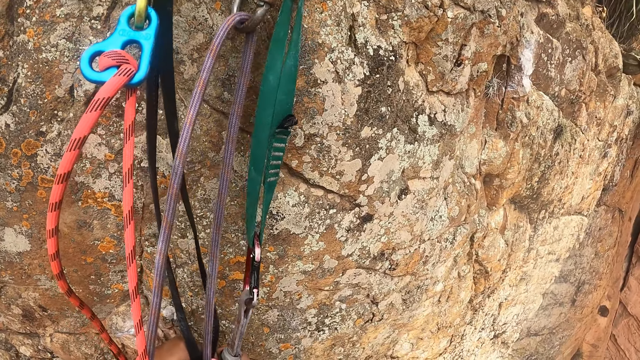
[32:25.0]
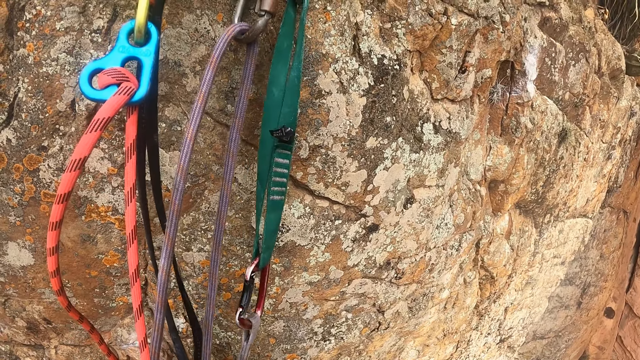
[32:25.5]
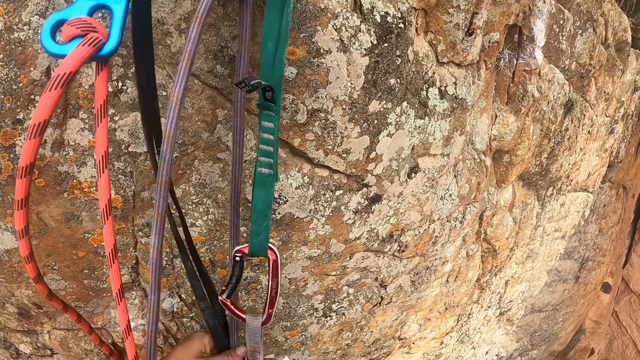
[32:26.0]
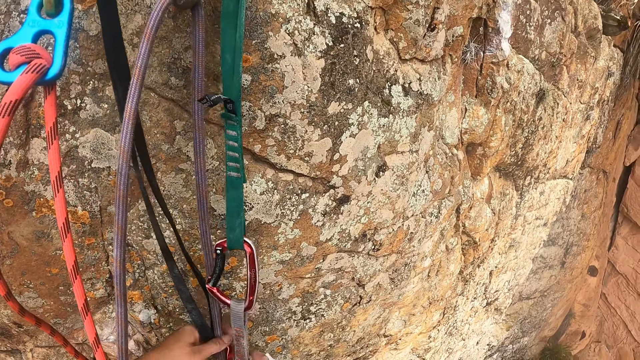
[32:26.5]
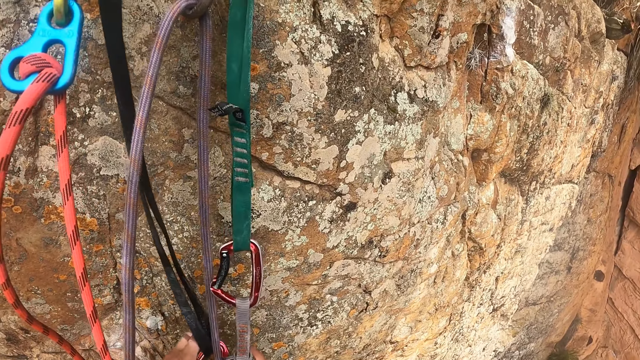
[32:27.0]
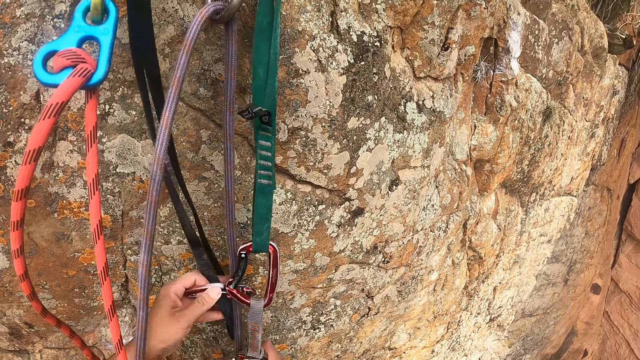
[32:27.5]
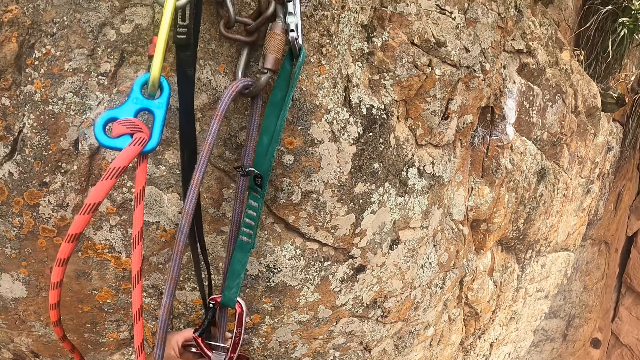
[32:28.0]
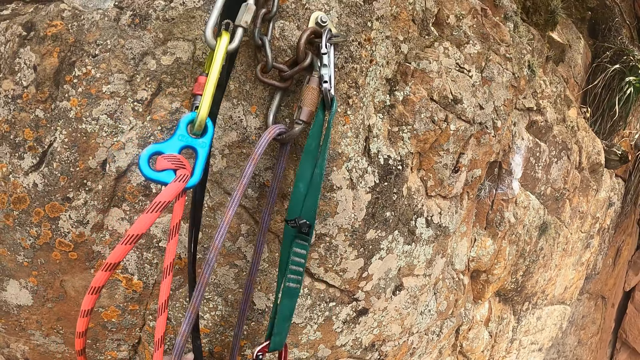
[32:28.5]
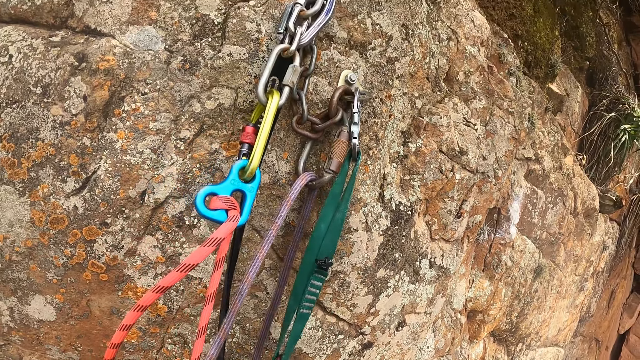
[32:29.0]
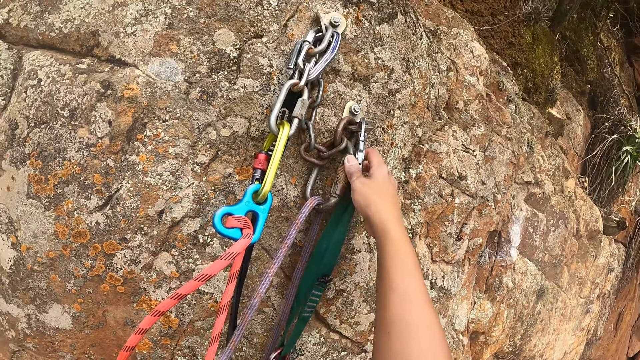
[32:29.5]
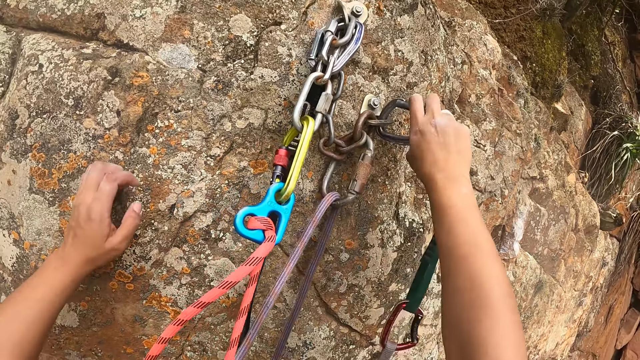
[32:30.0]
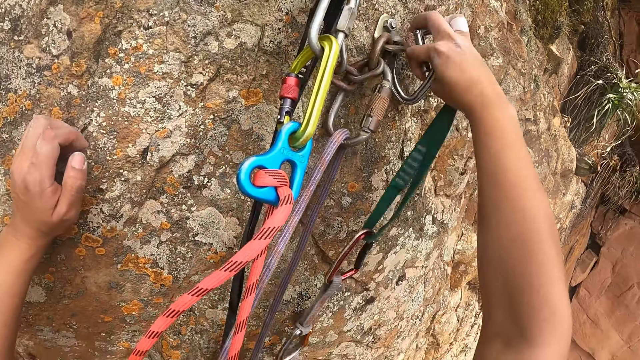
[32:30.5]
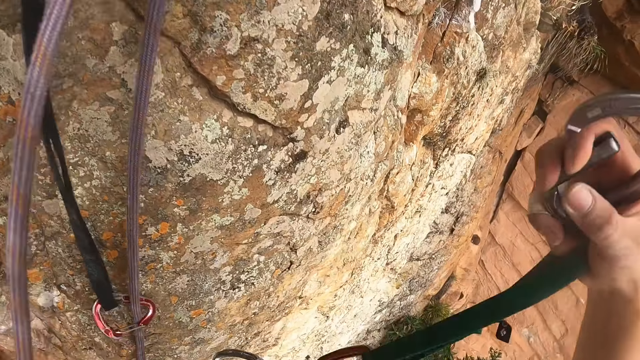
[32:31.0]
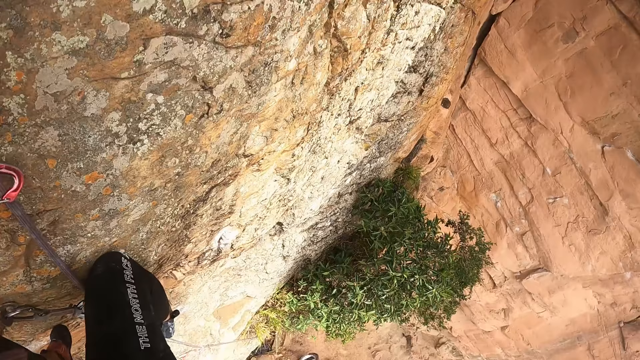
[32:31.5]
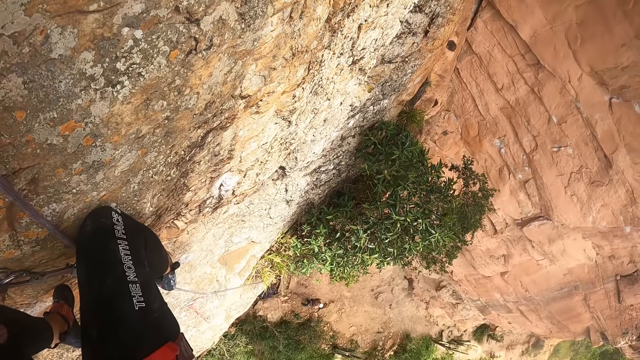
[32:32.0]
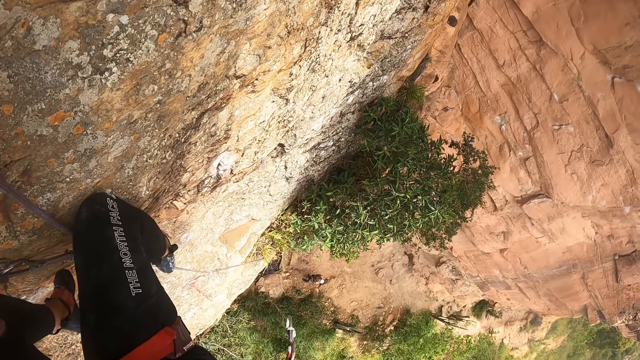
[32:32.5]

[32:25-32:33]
The camera wearer looks at the rope. They move the carabiner hook on the rope. They tighten the knot. They pull the rope. They pull the rope again. They lift the right hand. They remove the carabiner hook from the rock. They unhook the ropes. They lift the carabiner hook. They pull back the right hand. They look around. They look down.

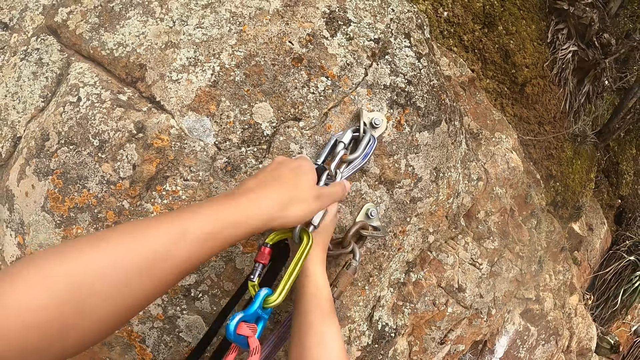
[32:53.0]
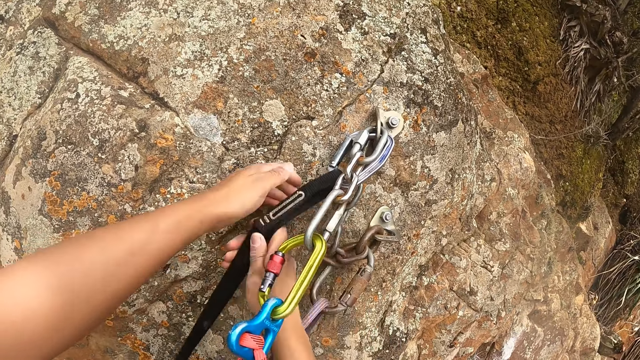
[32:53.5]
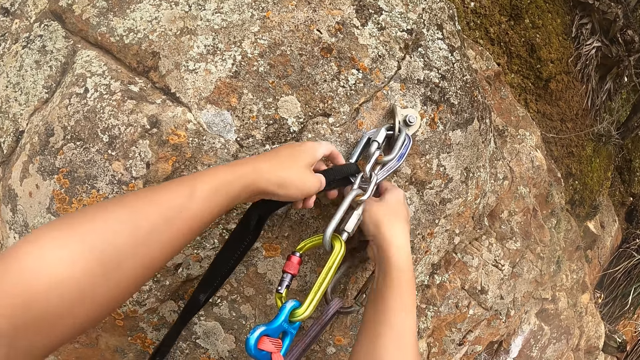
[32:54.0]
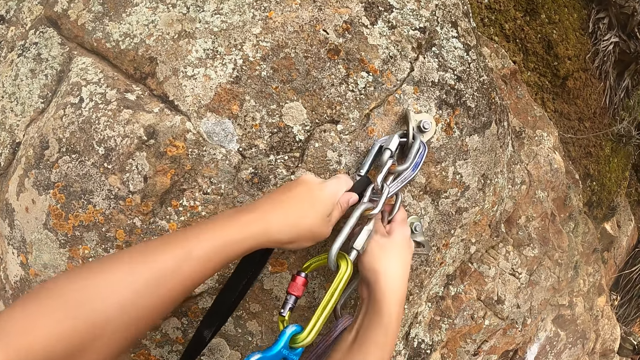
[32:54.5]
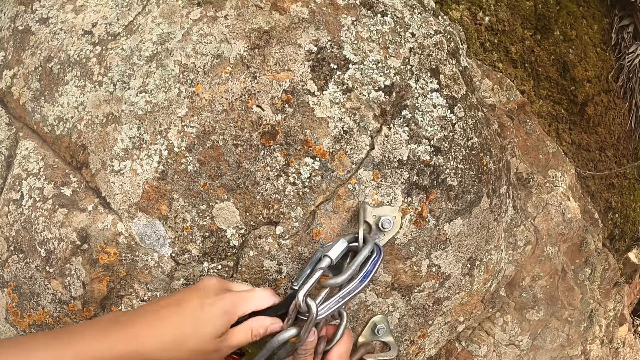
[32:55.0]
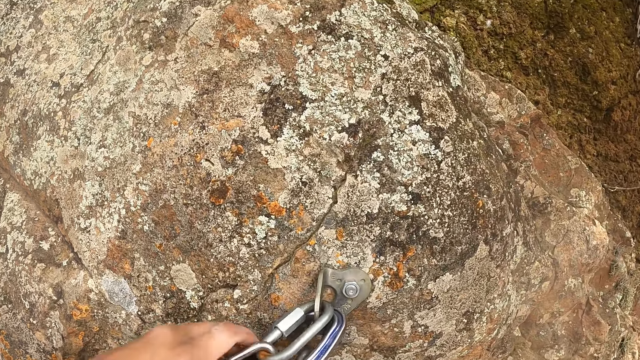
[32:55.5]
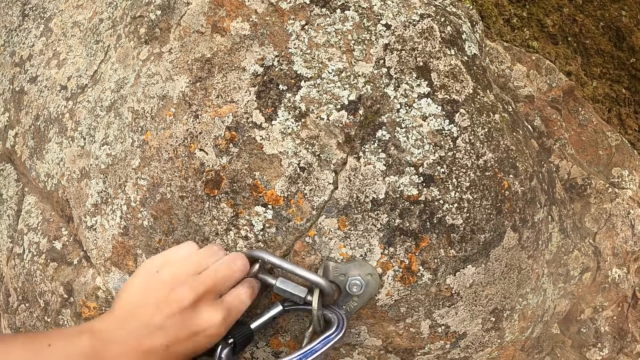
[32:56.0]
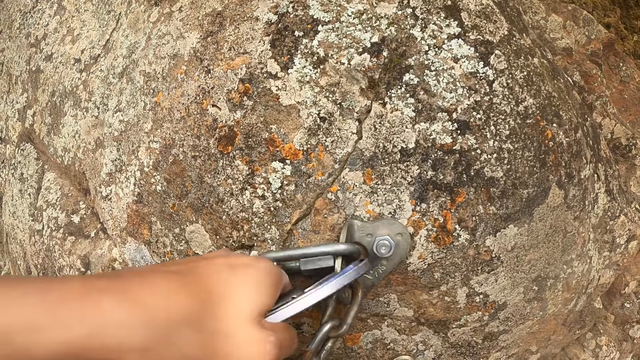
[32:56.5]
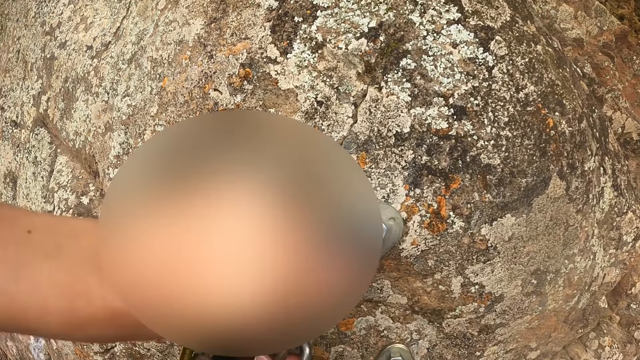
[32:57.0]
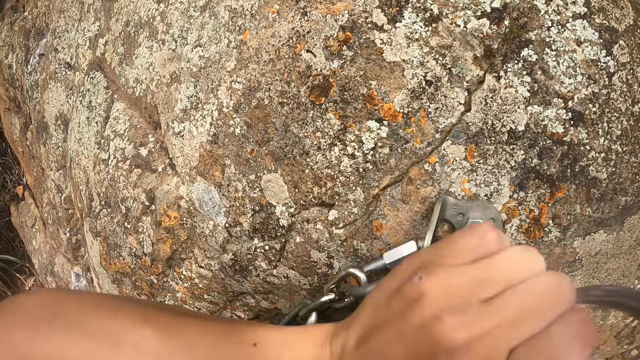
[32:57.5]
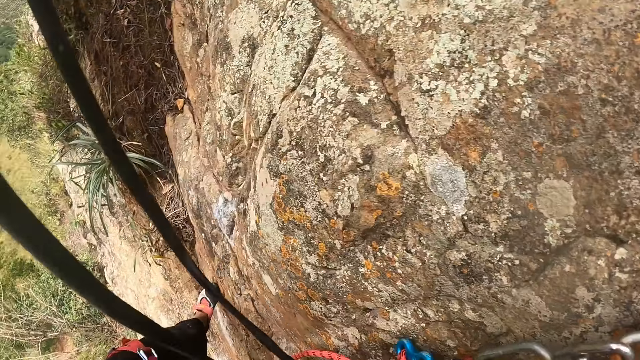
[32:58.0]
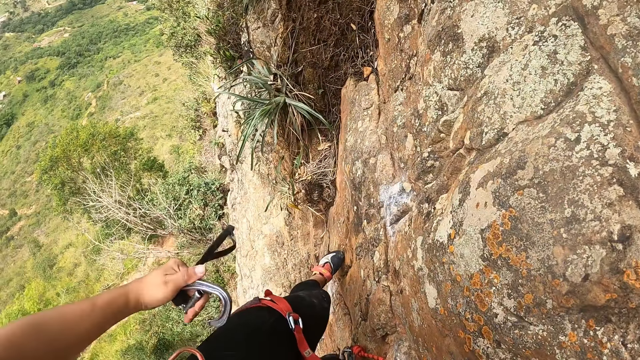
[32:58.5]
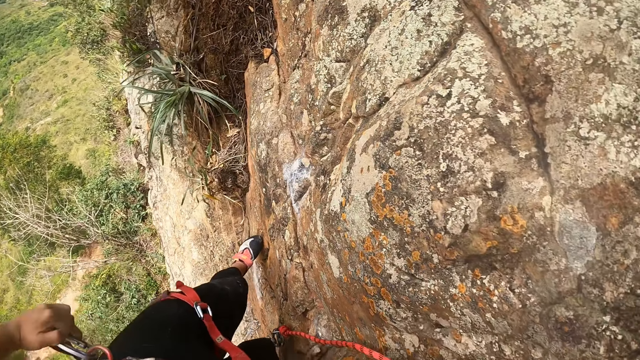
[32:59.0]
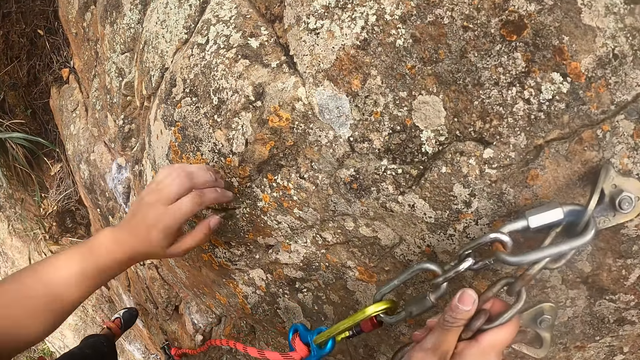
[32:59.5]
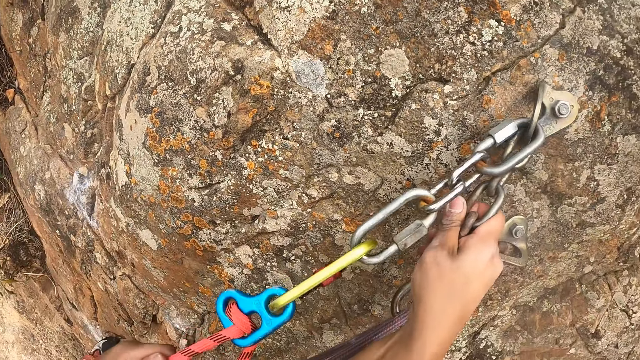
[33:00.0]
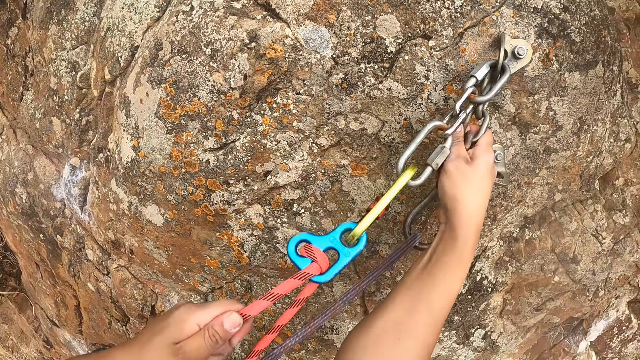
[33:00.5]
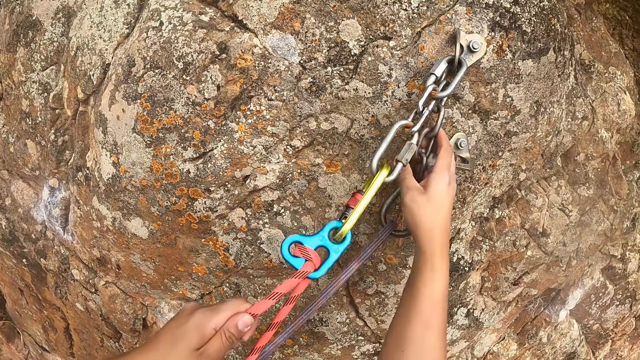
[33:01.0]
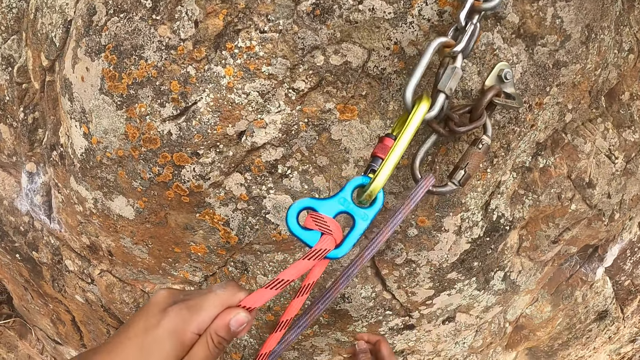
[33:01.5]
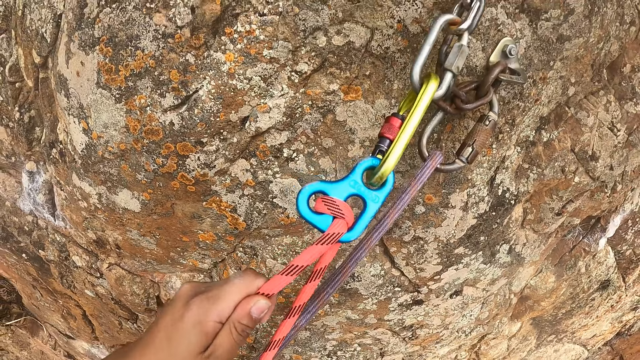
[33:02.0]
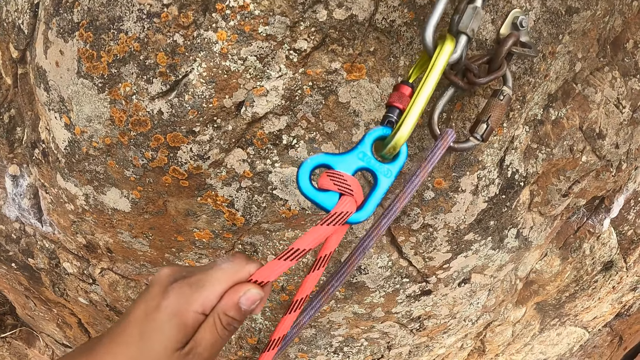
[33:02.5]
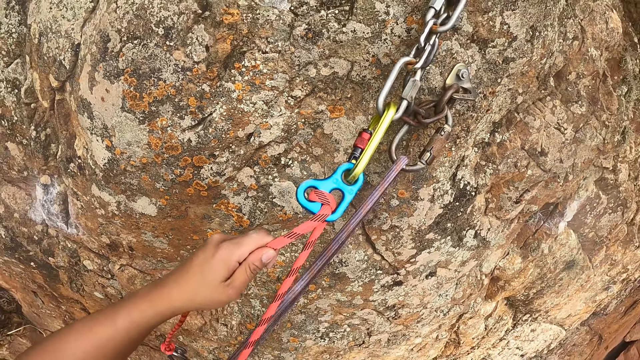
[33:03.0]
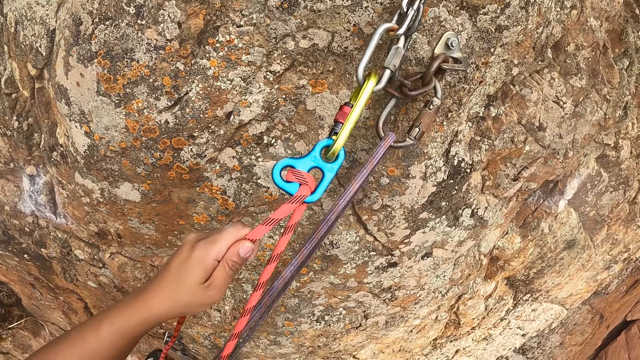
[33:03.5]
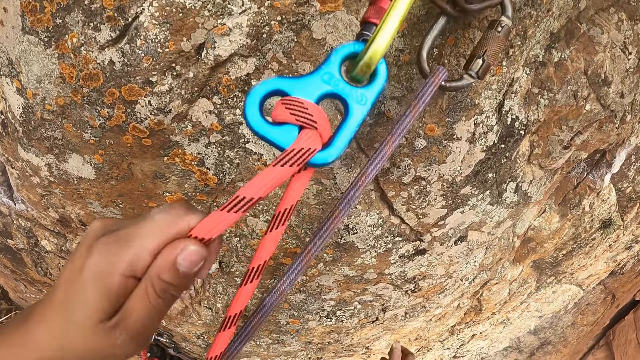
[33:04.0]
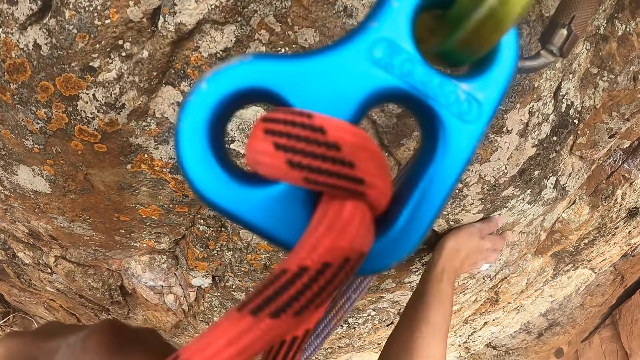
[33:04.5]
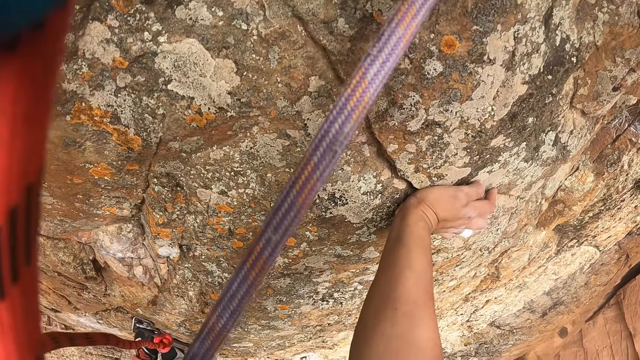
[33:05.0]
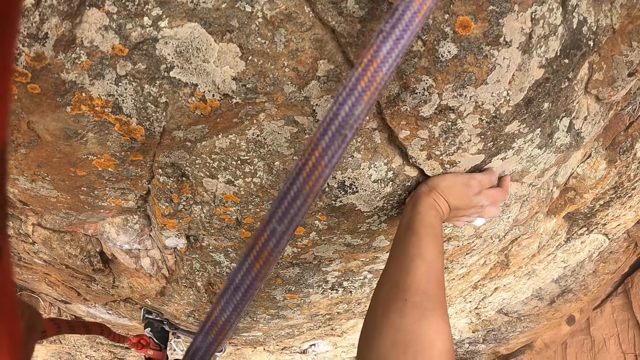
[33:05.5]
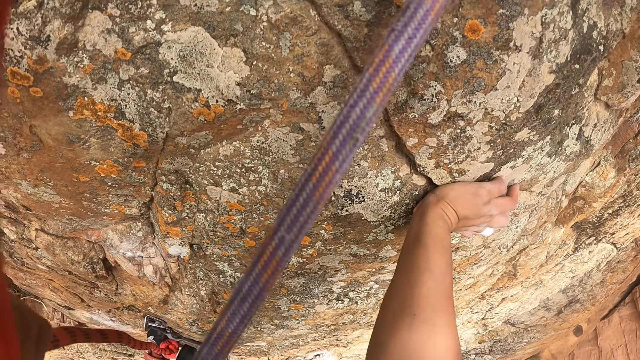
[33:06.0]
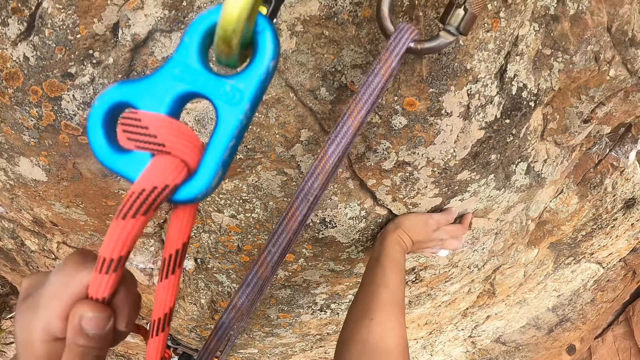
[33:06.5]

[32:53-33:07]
The camera wearer pulls the rope grabs. They lift the rope. They unhook the rope. They move the rope. They look around. They look down. They lift the left hand. They pull the rope. They tighten the knot. They look around. They hold the rock. They look around.
